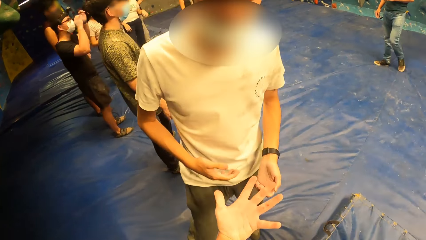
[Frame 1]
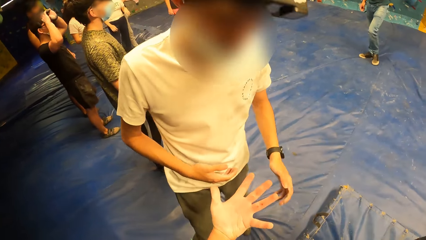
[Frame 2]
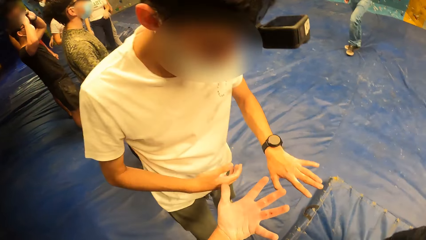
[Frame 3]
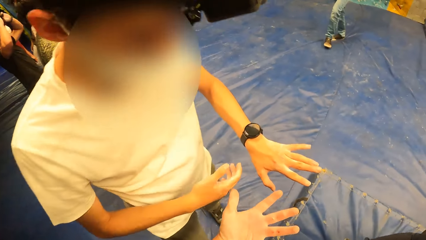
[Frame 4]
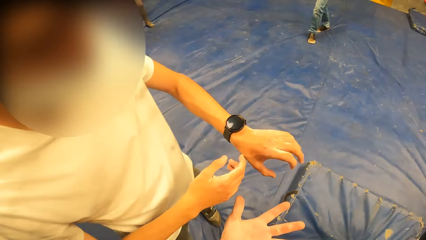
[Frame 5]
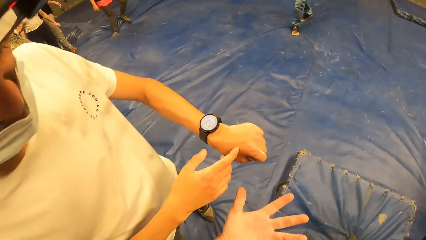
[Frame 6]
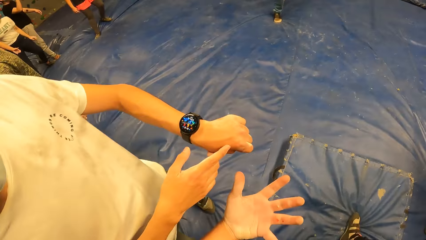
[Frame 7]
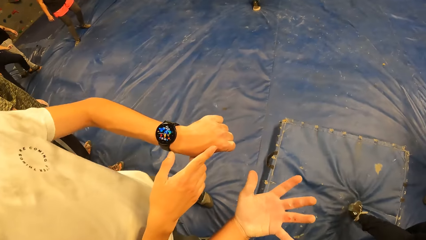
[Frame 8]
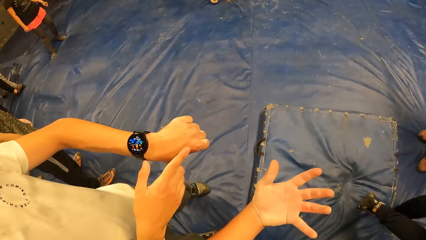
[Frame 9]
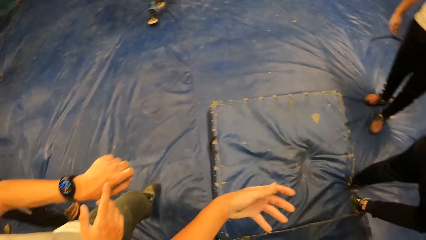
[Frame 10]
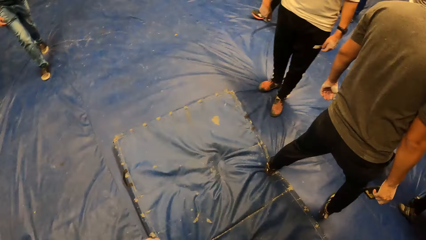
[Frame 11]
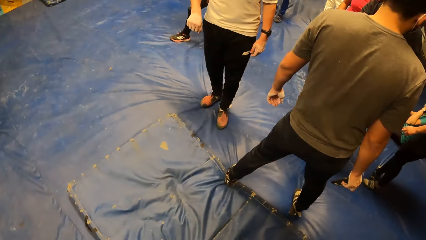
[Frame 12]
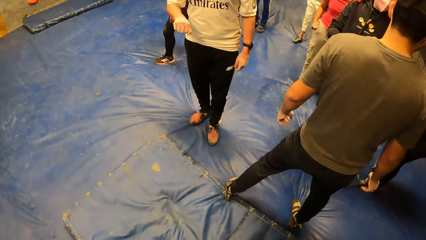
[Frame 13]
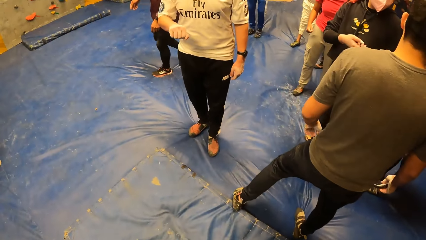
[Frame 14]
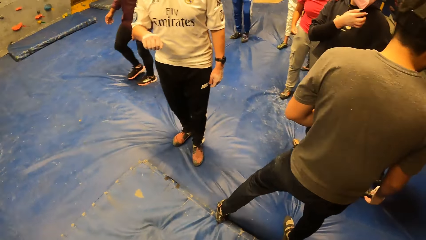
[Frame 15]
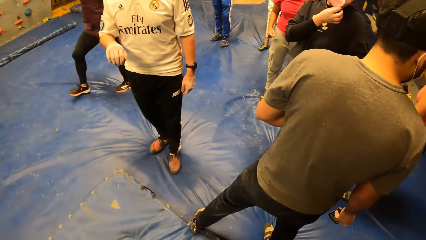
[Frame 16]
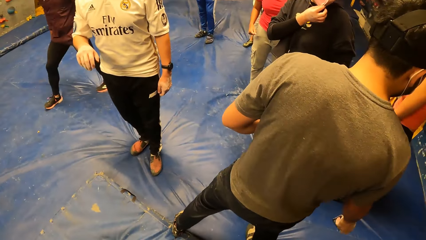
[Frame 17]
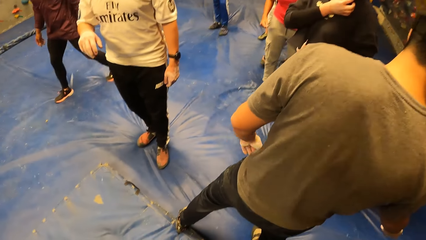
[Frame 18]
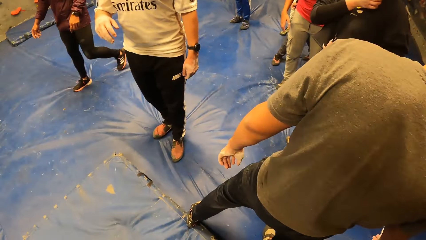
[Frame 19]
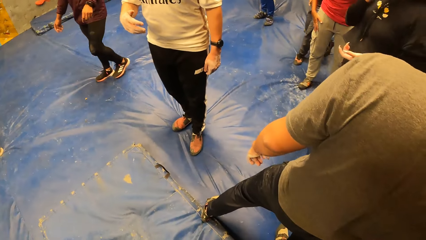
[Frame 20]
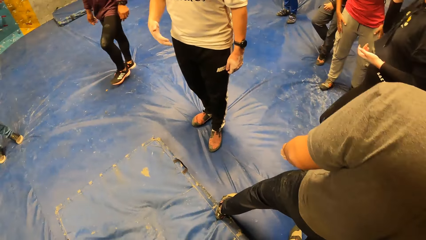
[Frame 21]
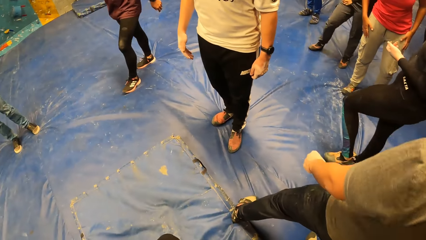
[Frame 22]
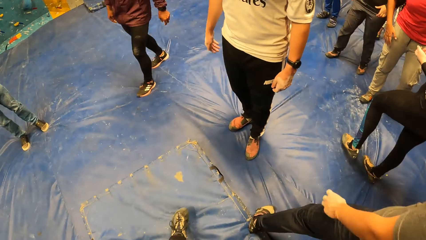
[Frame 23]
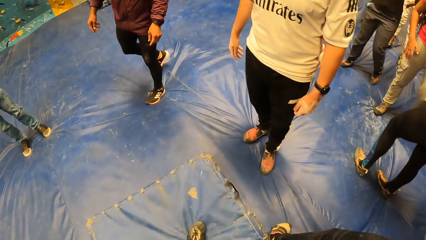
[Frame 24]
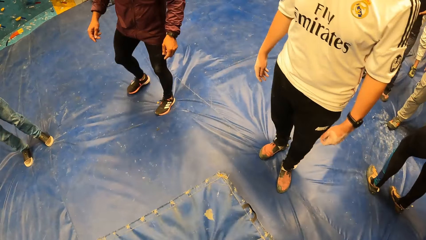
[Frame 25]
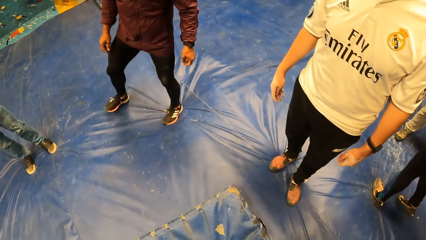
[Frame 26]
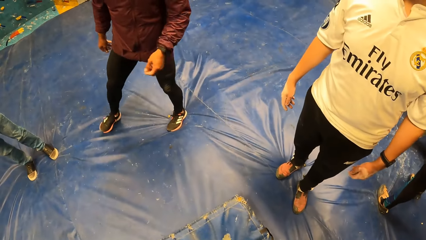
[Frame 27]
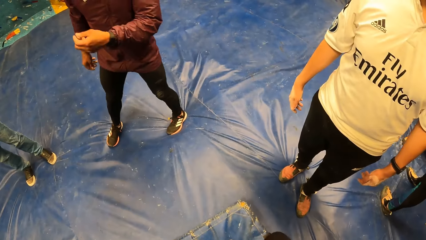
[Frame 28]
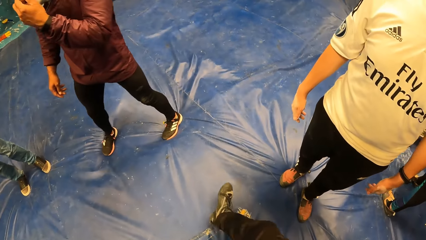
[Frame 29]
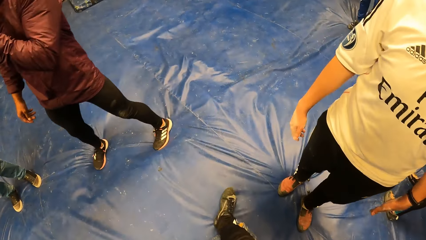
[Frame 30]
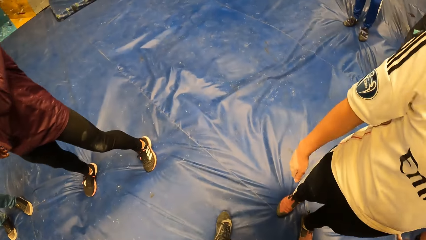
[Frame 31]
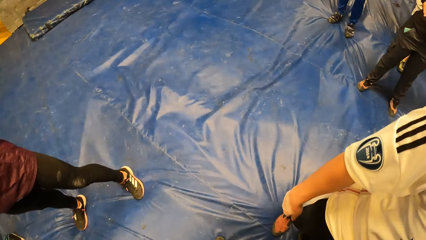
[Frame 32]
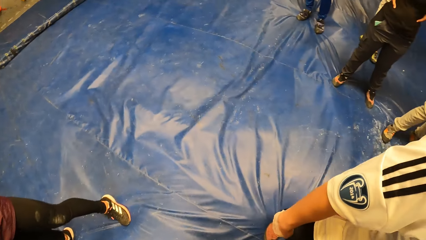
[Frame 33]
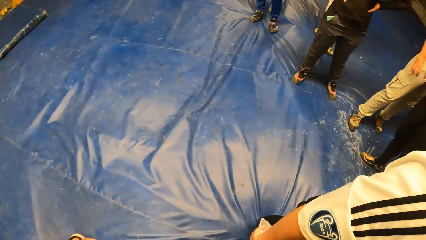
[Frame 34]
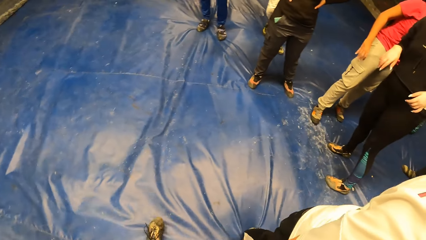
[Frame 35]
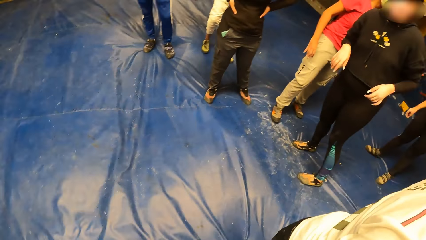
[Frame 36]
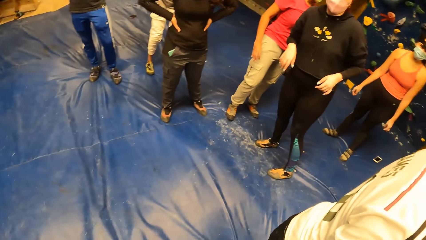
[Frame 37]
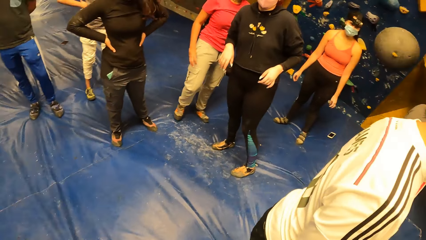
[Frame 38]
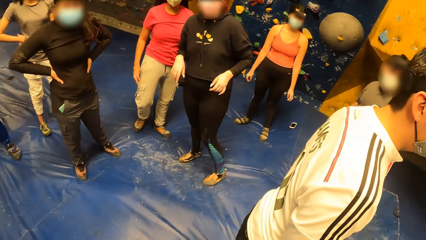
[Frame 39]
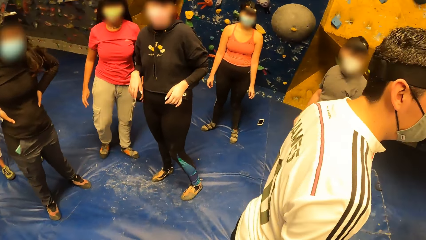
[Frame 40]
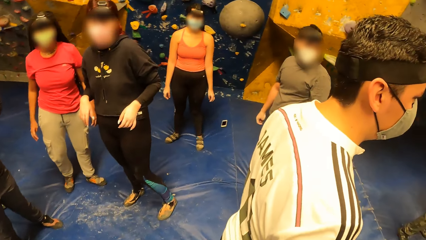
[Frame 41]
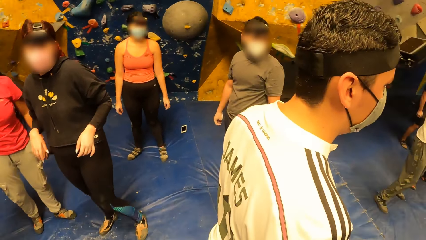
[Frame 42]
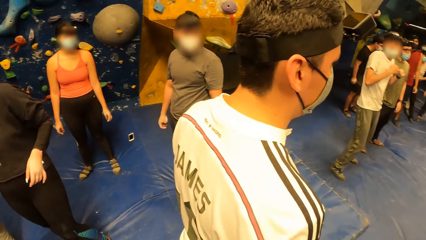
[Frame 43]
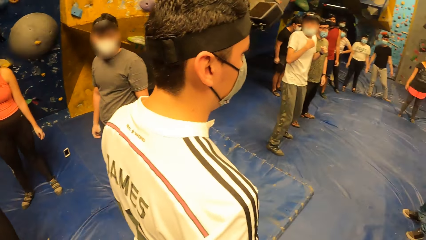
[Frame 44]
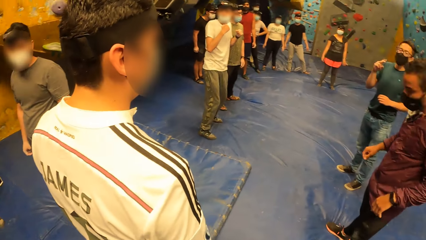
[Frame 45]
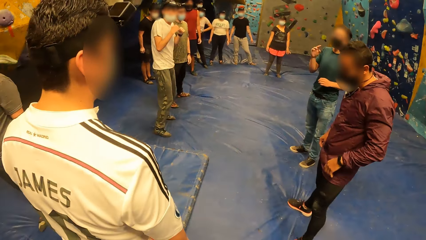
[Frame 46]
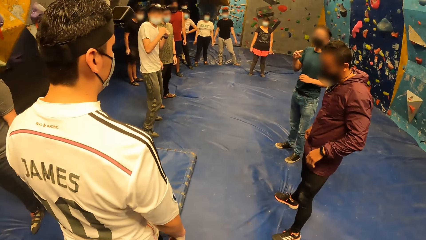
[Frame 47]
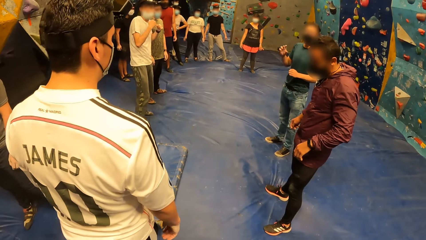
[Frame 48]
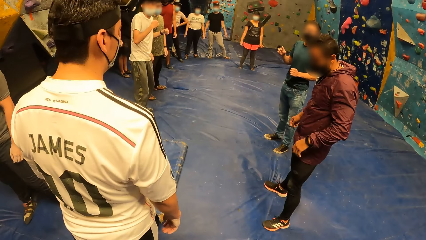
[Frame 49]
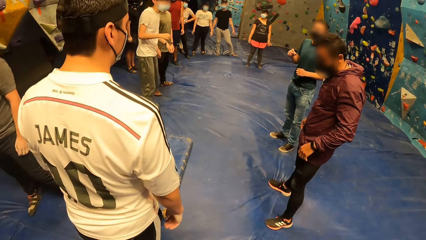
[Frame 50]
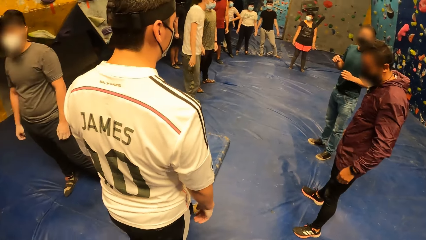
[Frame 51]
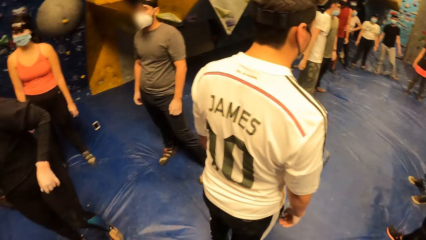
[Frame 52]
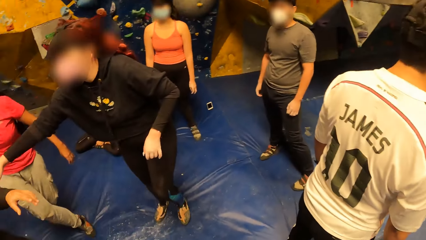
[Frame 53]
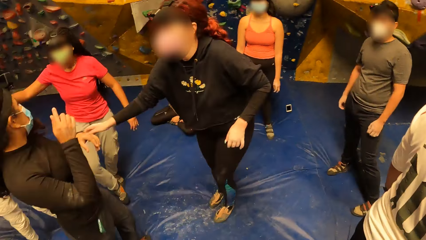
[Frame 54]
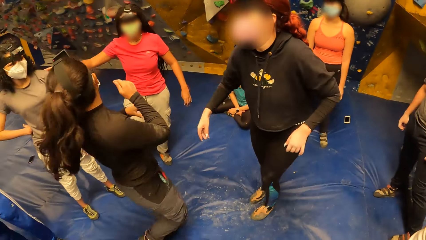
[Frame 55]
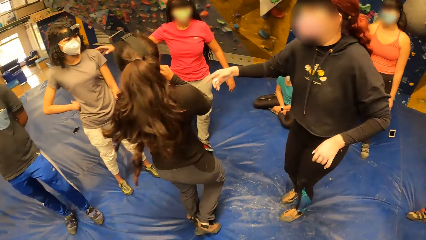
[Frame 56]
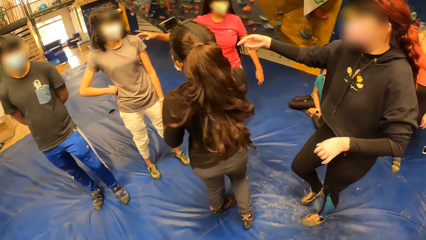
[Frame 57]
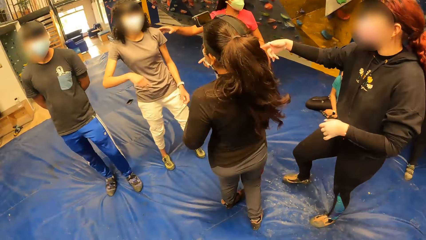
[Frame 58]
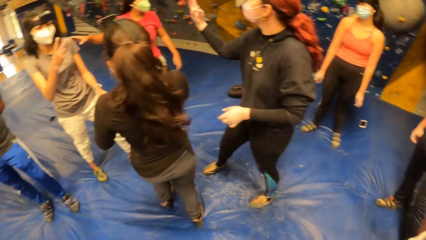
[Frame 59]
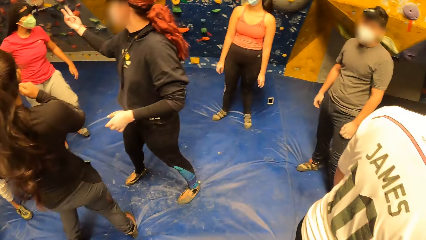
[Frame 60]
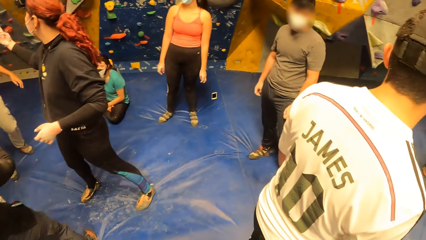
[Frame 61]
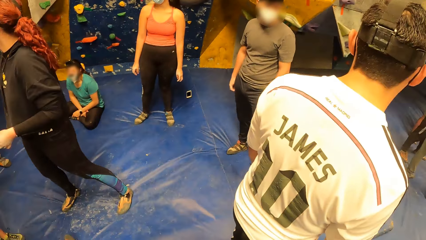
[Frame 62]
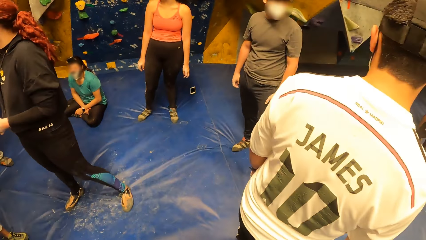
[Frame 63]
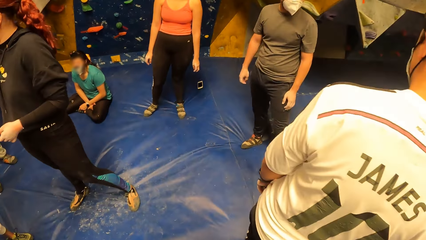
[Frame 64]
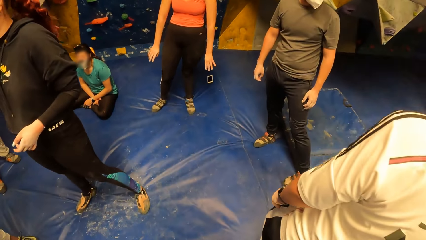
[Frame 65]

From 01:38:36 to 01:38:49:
The man checks a wristwatch in his left hand. The camera wearer looks down. They look around.

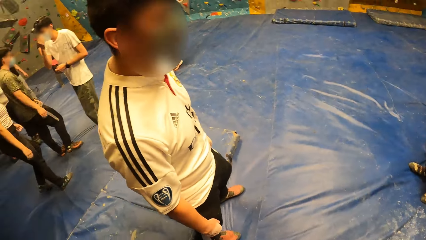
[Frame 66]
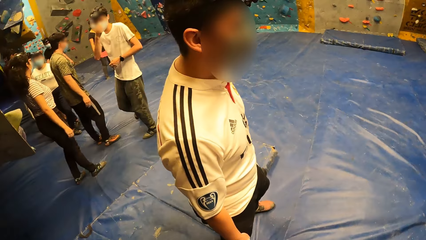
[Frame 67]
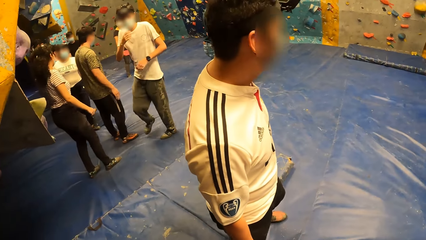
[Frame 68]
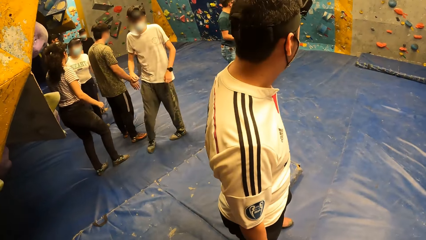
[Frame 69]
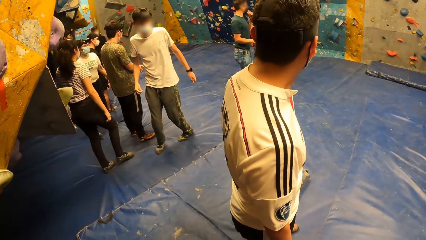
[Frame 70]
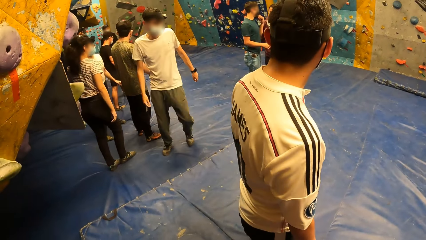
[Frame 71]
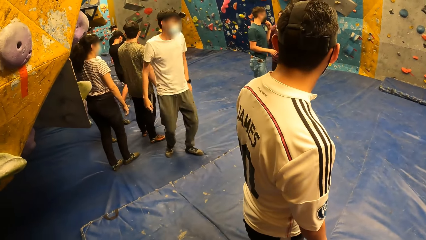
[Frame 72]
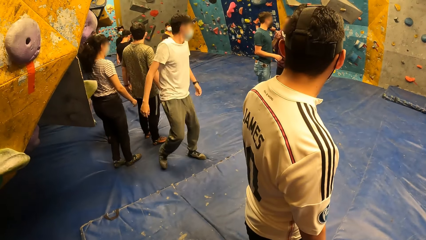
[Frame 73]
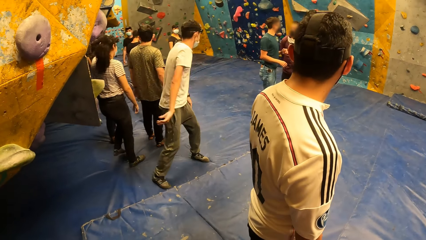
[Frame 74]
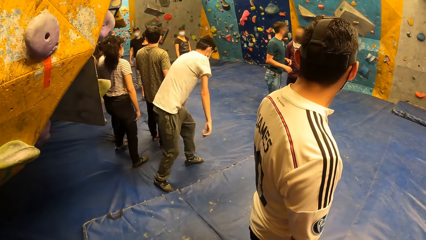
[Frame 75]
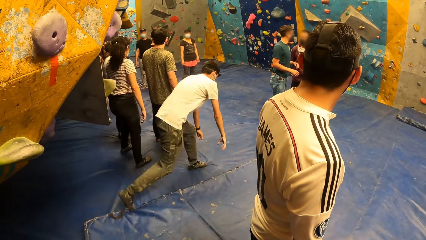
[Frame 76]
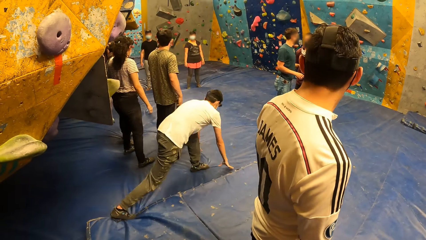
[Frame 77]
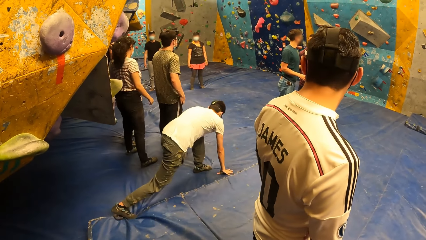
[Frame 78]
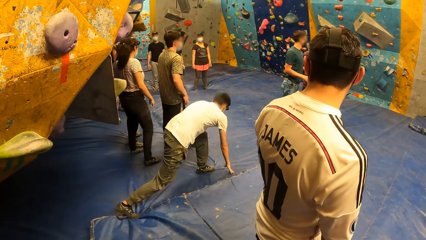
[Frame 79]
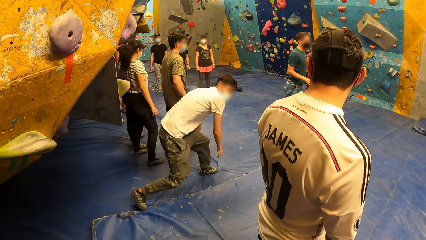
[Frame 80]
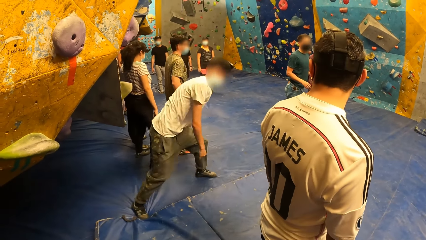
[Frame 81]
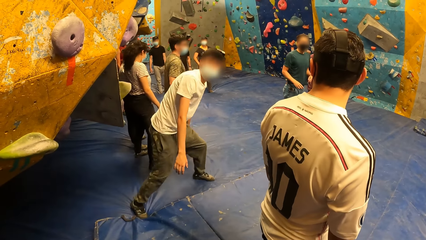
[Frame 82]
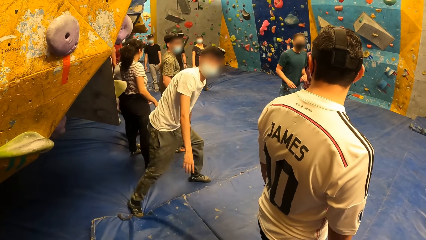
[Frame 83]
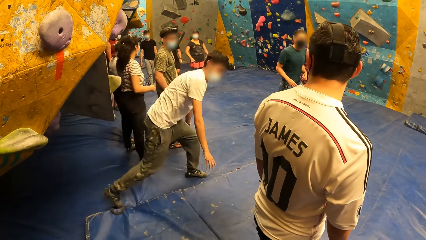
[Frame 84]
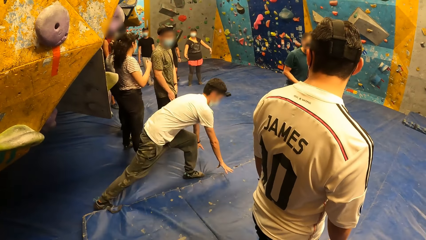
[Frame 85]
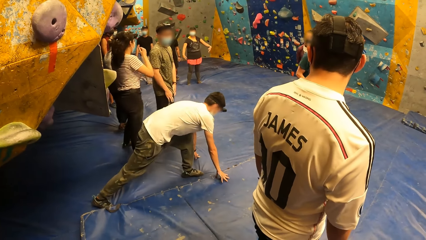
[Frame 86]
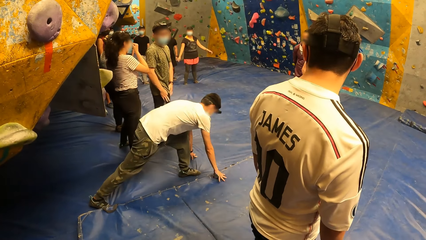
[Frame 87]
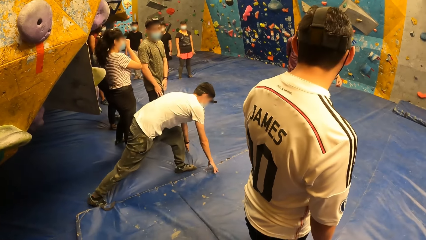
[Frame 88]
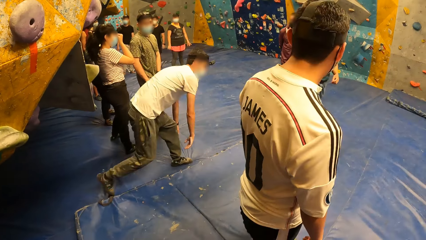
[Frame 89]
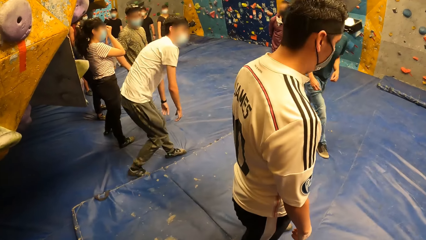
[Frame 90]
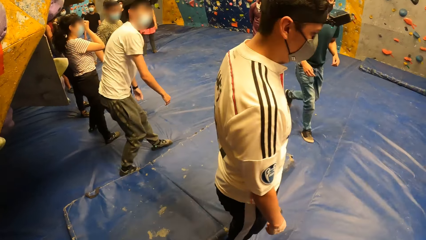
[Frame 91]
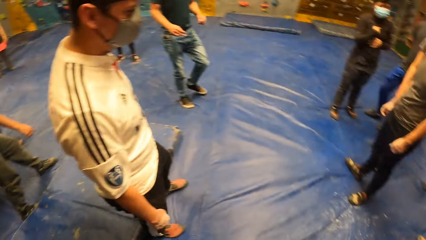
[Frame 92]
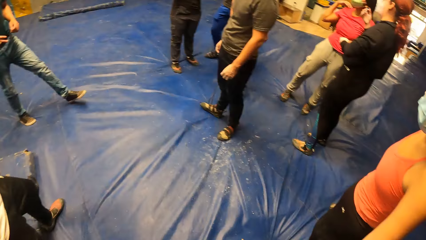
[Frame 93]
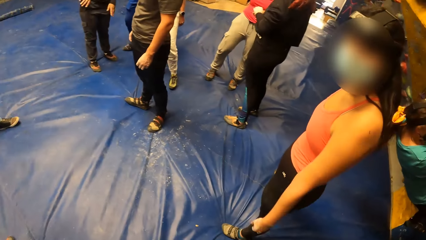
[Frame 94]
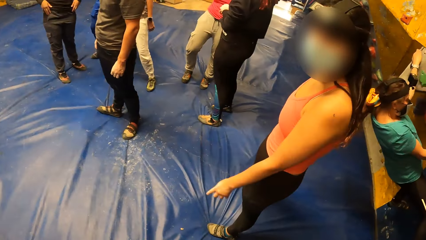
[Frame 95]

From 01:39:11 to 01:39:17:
The man touches the ground with both hands. Another man lifts both hands from the mat.
